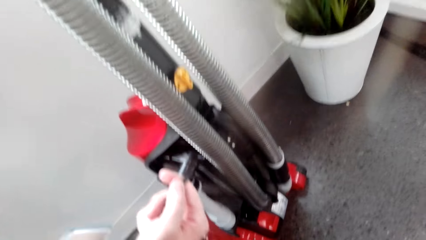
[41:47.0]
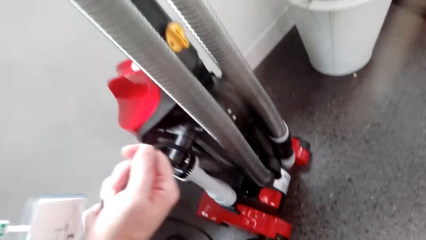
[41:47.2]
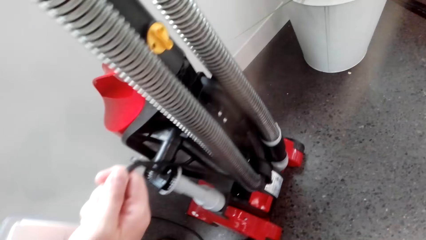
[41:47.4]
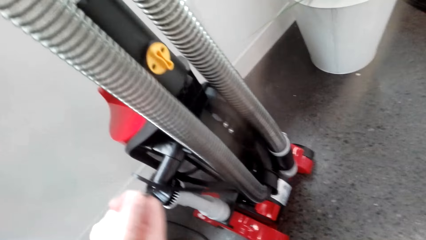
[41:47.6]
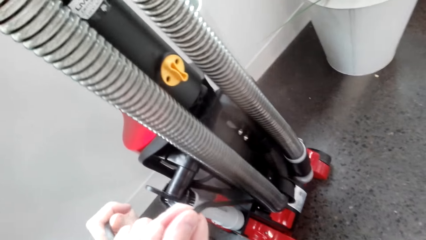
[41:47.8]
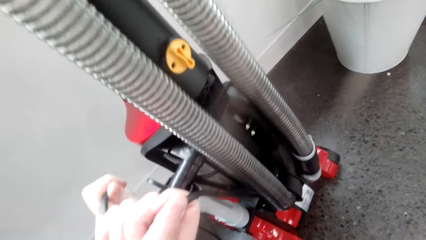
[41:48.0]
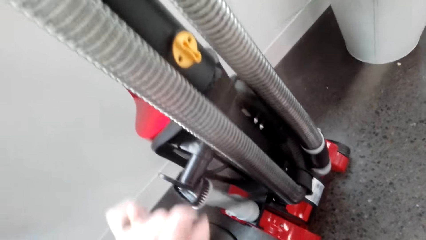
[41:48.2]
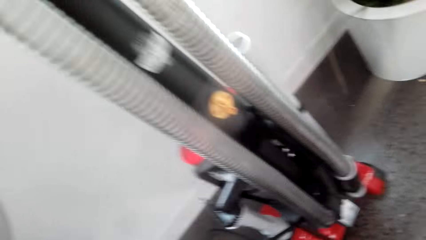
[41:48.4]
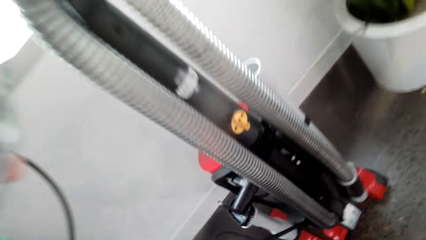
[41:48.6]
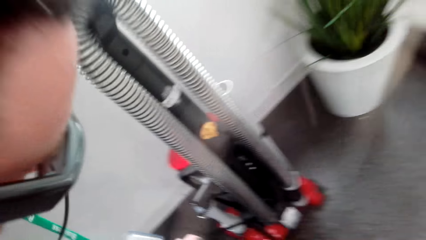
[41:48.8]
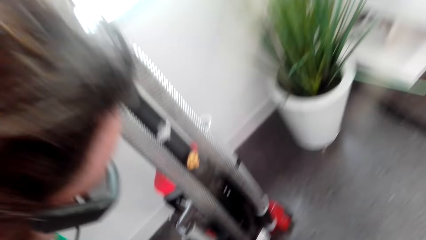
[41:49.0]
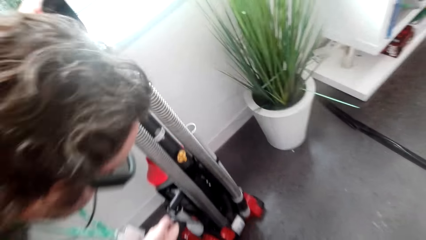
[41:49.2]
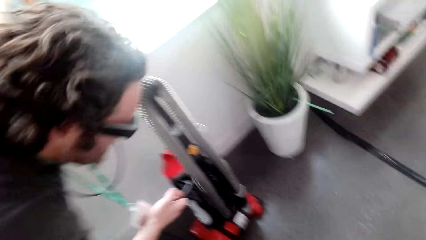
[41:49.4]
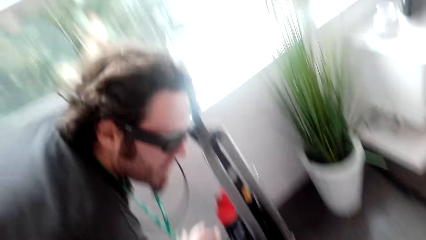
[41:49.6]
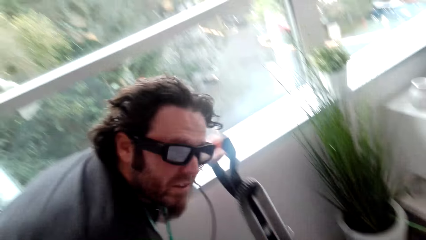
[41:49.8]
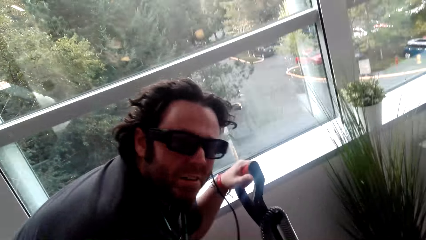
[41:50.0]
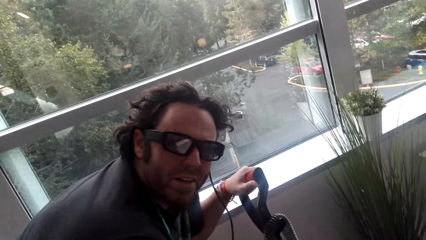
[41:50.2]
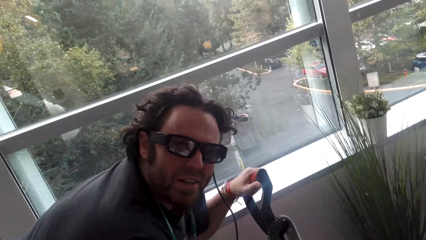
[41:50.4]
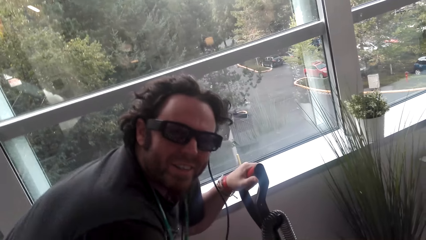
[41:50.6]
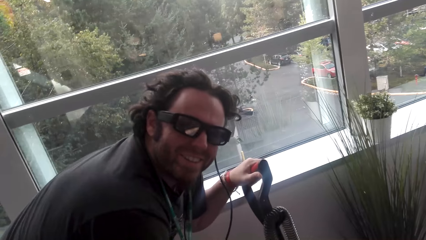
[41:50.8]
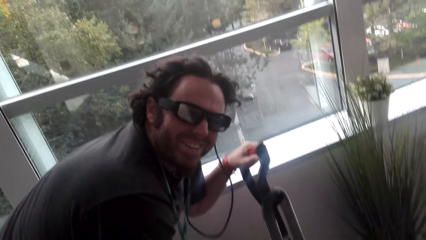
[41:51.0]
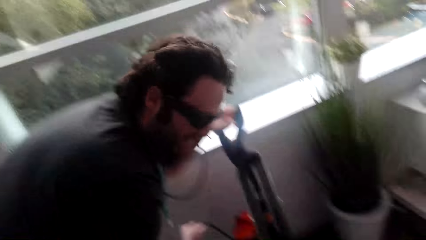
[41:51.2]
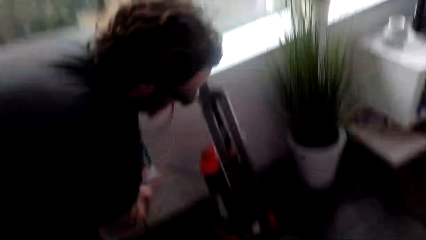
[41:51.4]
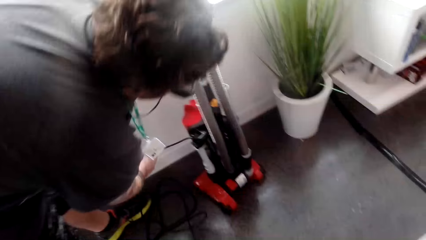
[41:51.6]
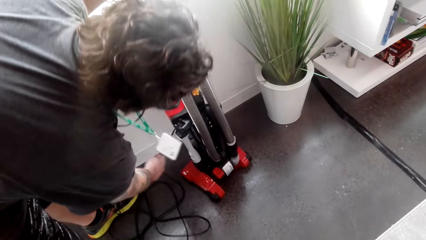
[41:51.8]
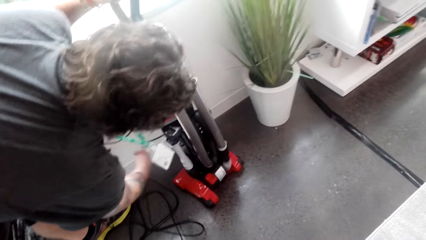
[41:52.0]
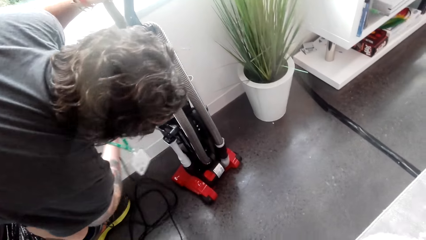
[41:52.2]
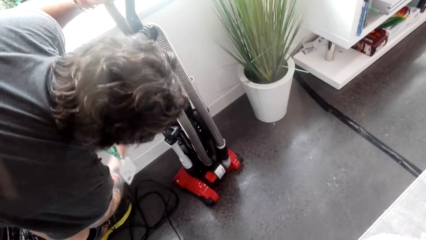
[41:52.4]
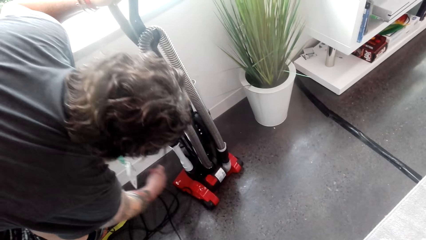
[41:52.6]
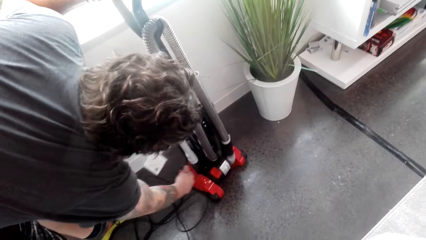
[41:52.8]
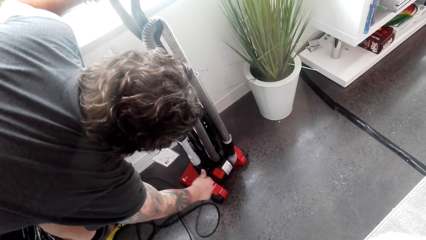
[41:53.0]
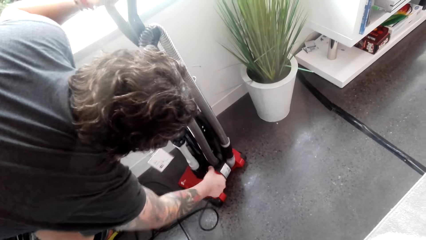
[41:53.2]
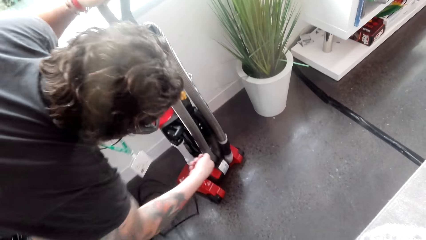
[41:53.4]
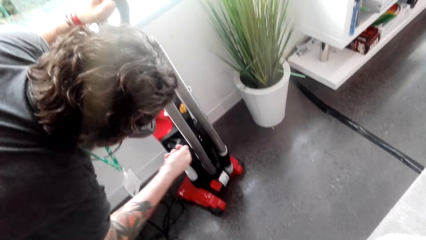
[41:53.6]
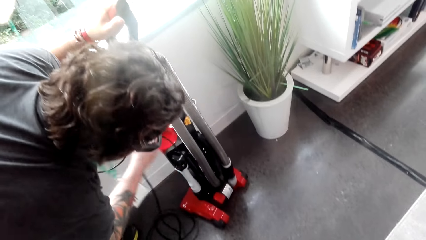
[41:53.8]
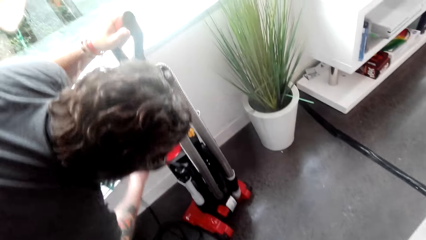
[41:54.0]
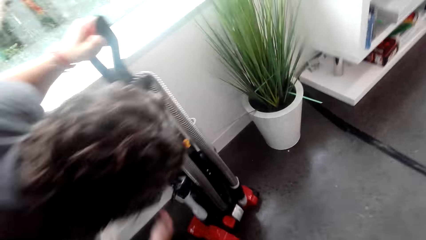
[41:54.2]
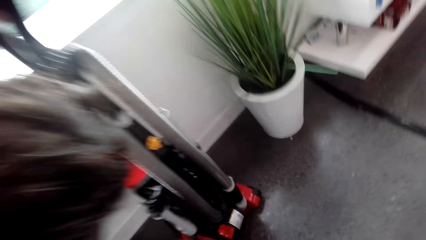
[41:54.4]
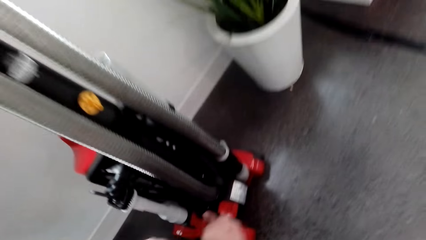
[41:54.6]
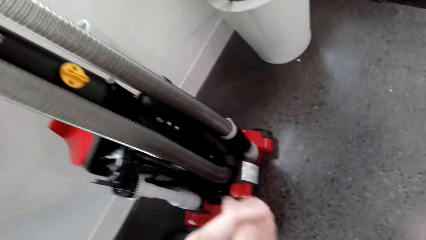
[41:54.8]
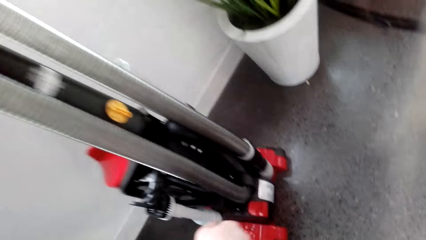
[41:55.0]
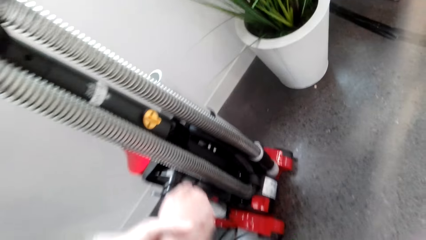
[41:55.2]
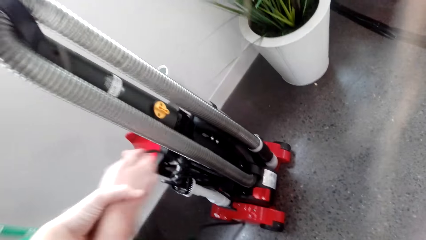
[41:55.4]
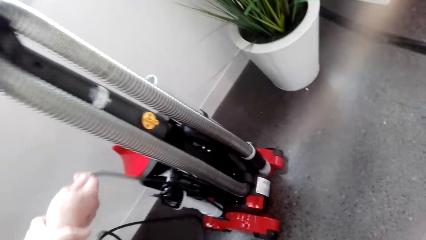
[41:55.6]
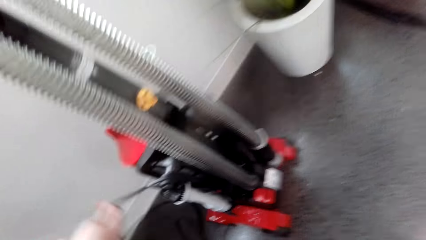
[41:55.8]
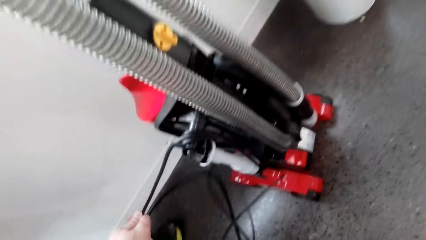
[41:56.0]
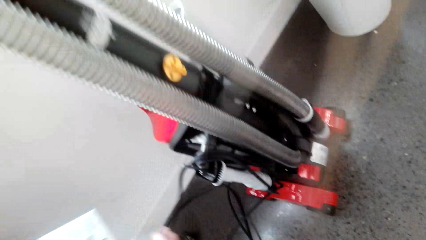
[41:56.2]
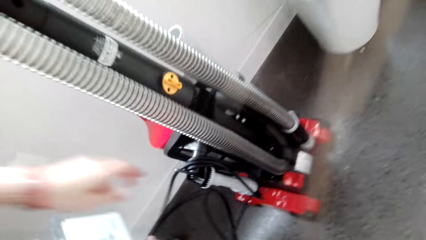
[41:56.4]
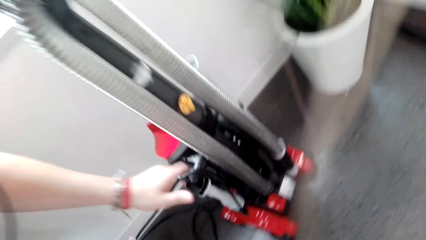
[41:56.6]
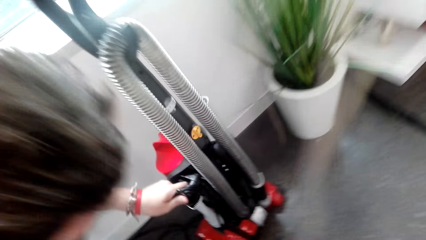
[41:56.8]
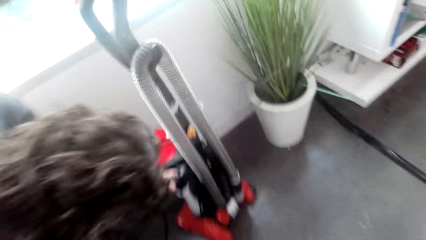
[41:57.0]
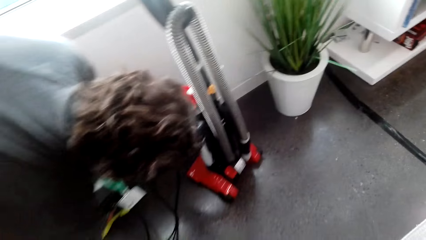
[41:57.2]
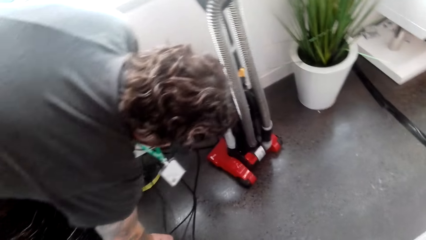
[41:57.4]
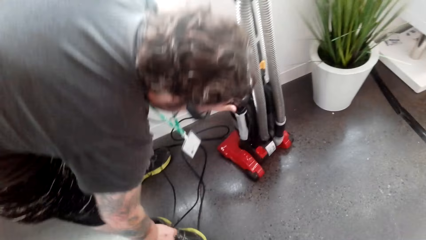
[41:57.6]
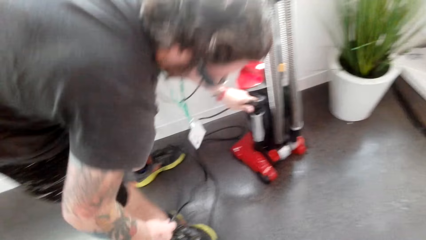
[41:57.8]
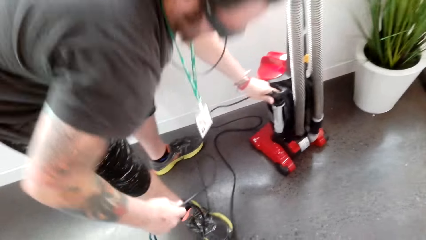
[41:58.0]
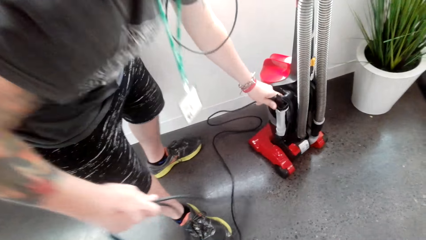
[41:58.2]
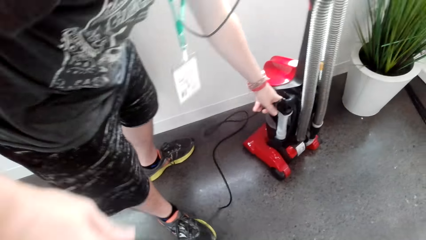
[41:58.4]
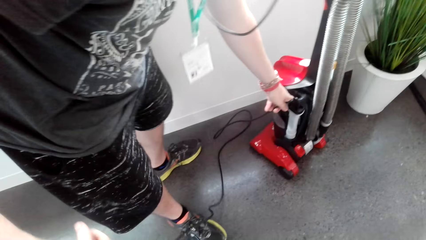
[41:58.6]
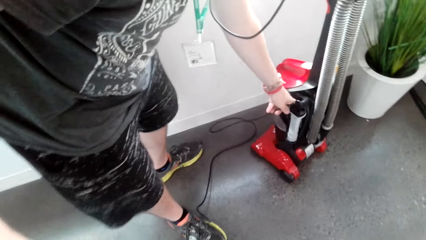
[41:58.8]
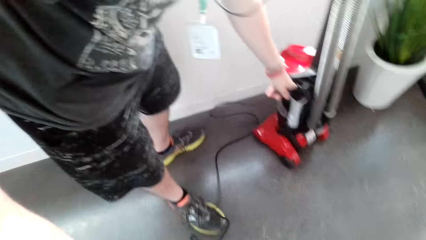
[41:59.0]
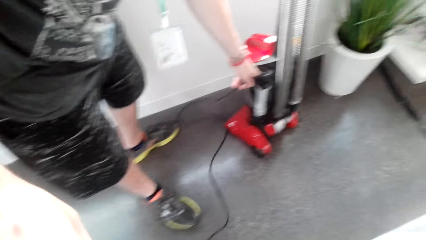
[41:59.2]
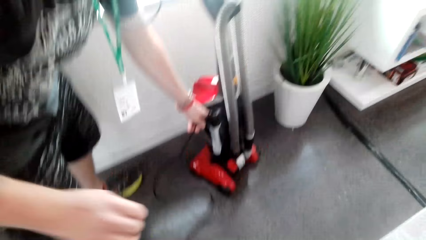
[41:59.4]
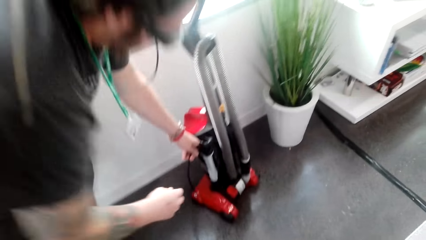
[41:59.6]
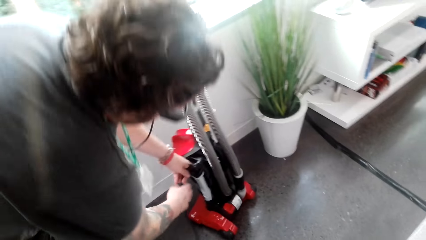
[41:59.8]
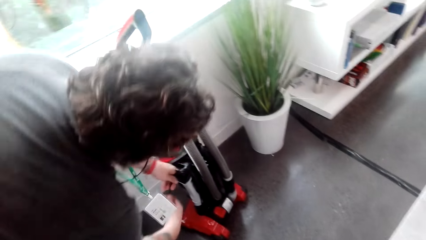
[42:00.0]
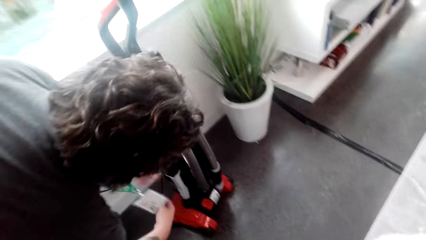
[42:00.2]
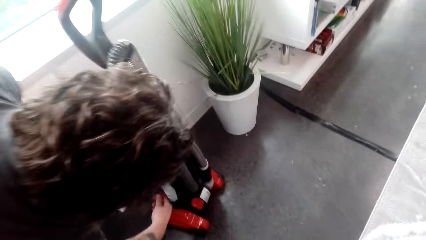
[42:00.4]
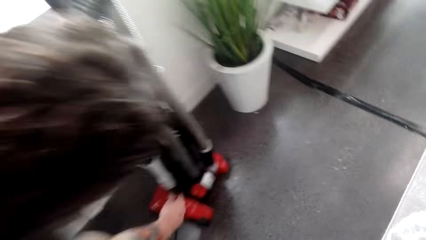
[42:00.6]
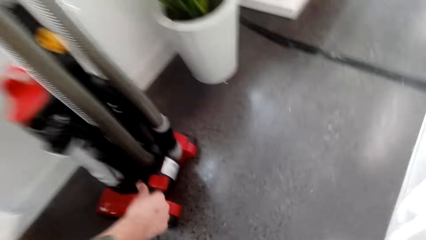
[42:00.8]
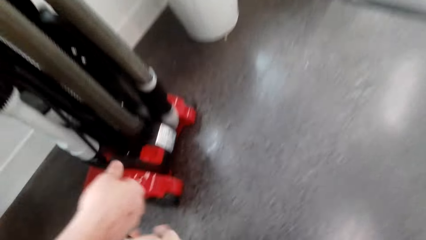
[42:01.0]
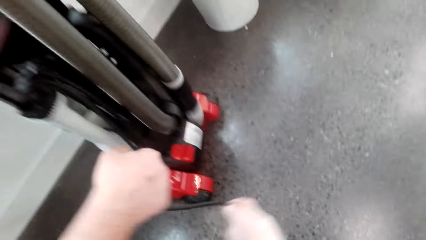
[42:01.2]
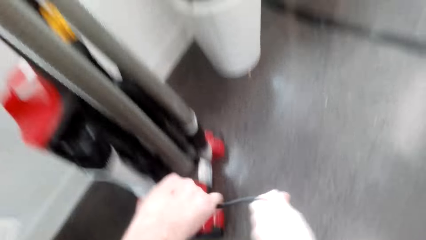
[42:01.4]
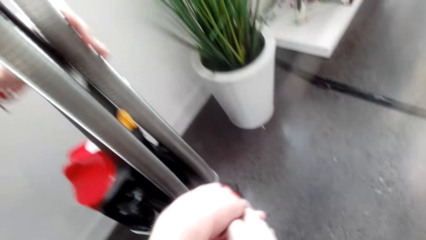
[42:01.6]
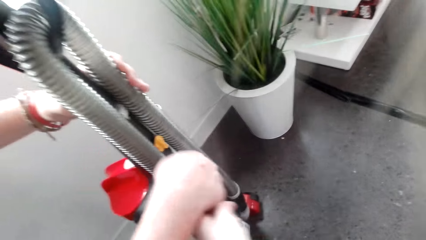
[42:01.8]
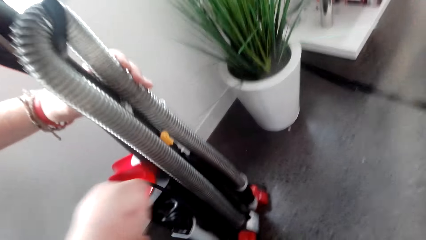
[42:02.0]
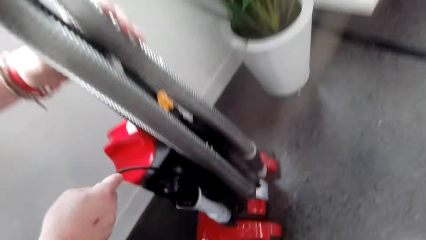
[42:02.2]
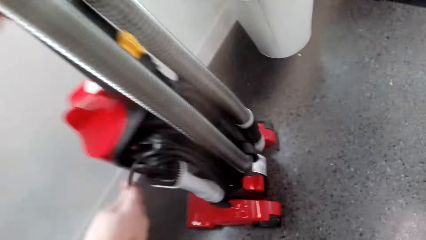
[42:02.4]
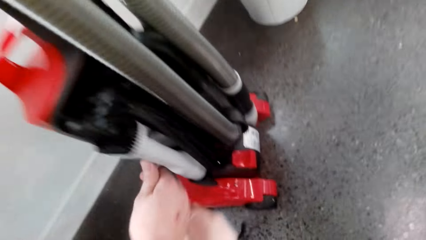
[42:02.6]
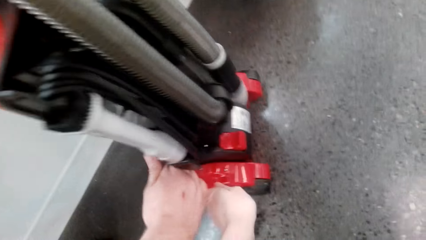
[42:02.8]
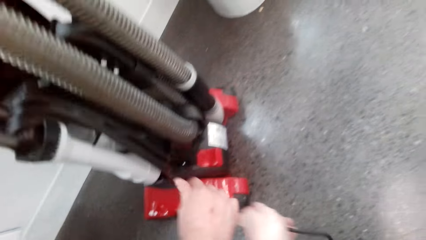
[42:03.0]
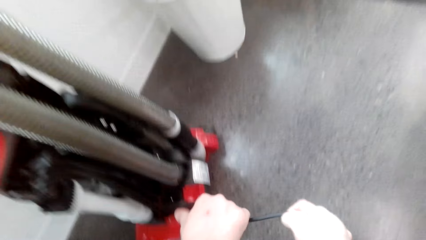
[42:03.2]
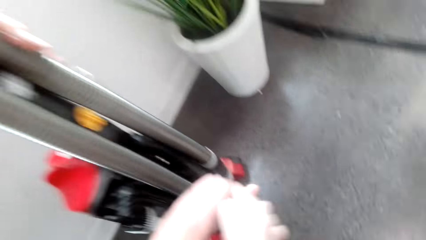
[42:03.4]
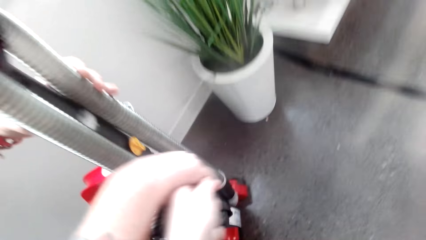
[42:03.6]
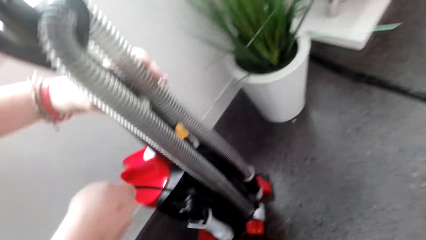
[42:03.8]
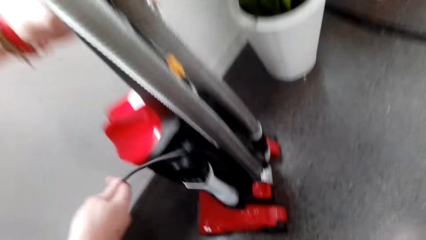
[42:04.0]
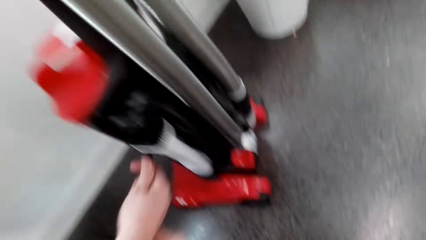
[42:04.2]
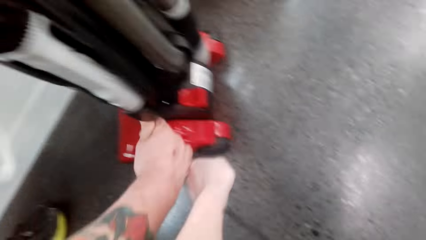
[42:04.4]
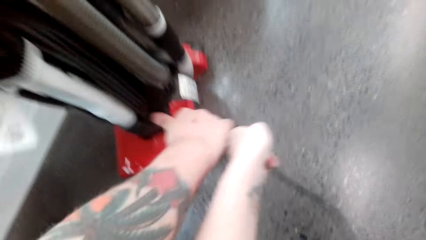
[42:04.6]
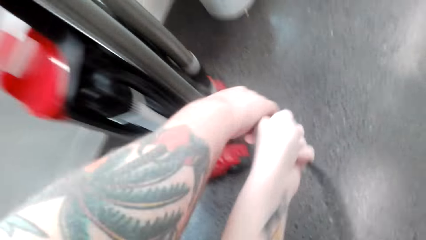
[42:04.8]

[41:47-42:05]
The camera wearer fixes the vacuum. A man converses with the camera wearer. He converses with the camera wearer again. The man rolls the cable around the vacuum cleaner. The camera wearer fixes the vacuum wire. The man converses with the camera wearer. The camera wearer fixes the vacuum wire. They roll the cable around the vacuum cleaner.
